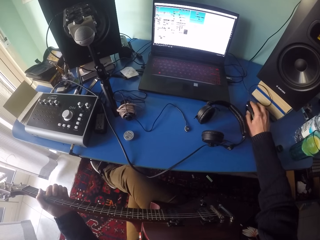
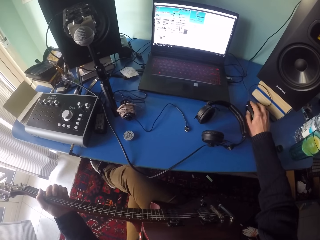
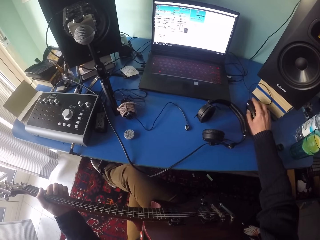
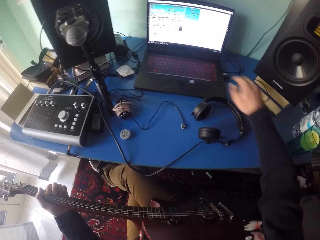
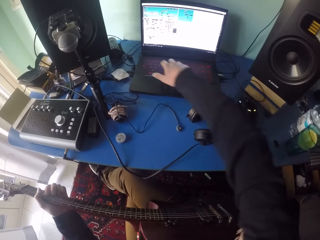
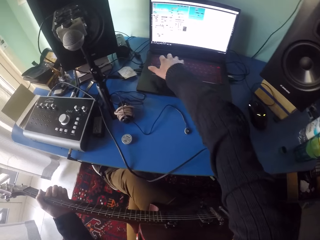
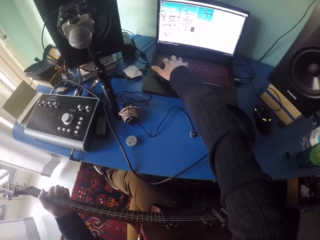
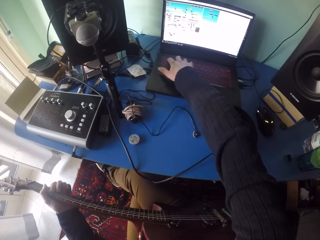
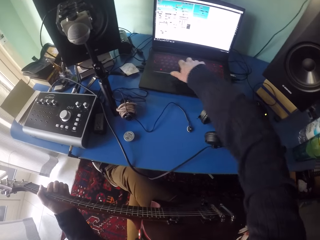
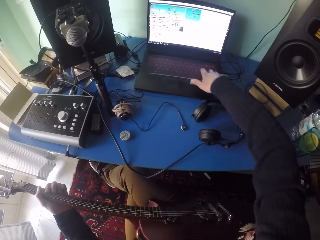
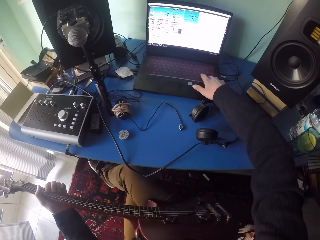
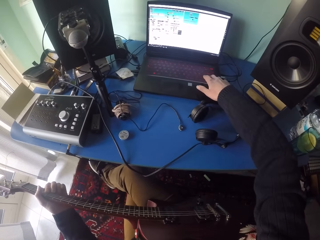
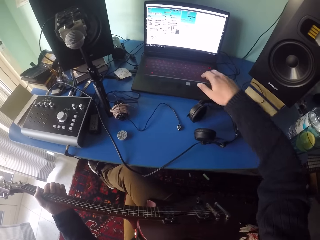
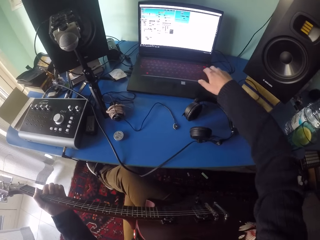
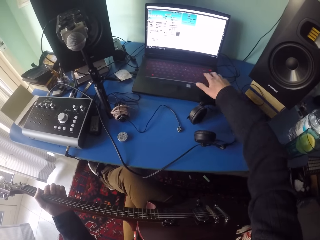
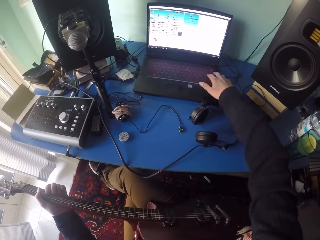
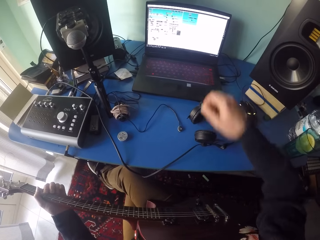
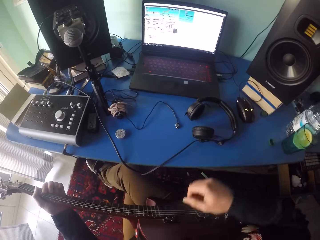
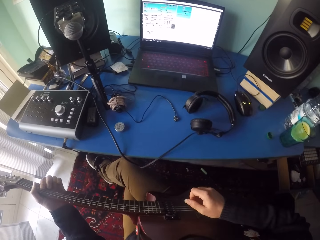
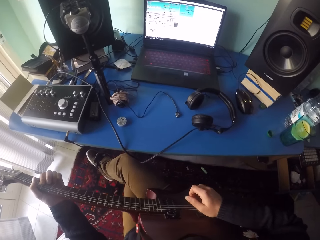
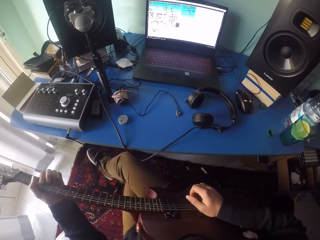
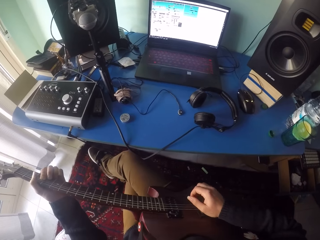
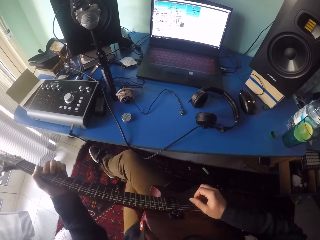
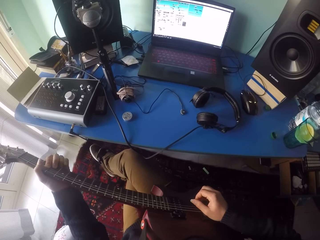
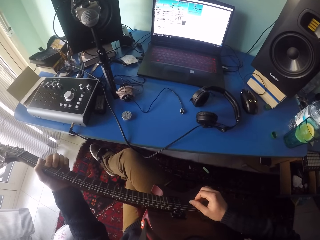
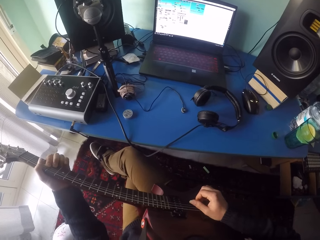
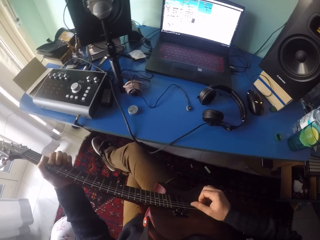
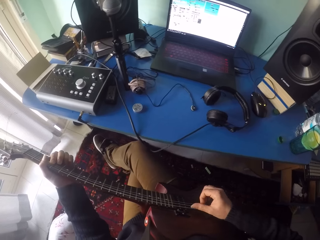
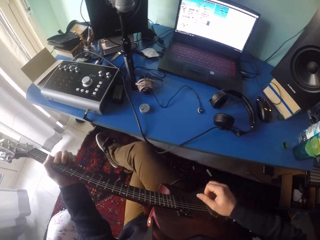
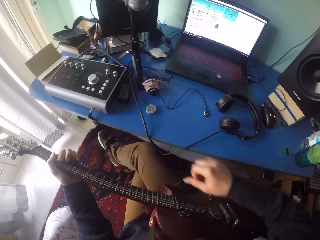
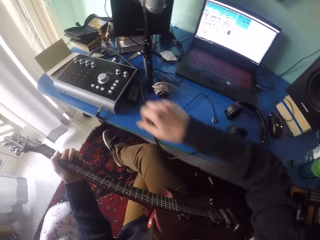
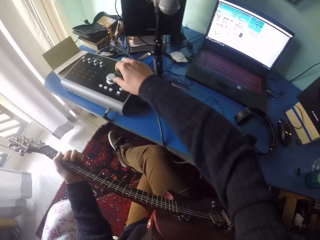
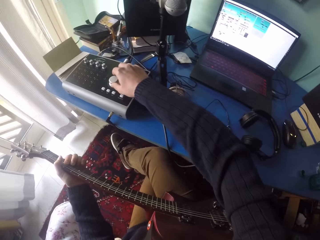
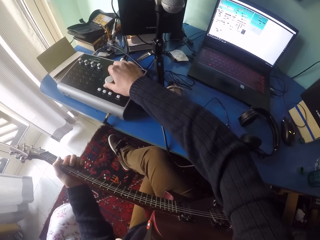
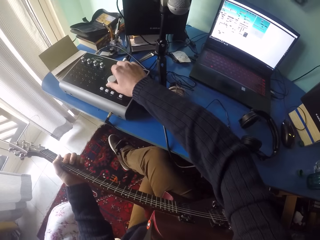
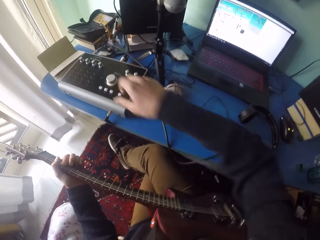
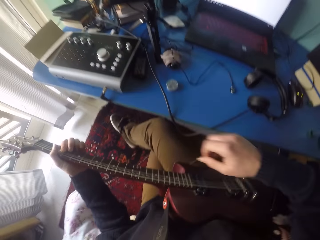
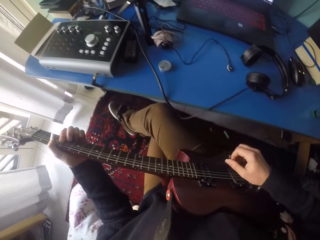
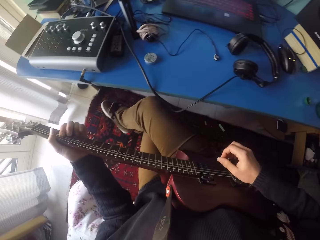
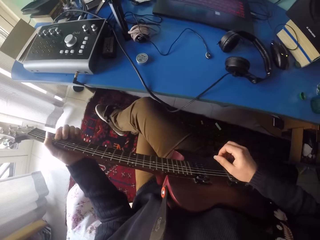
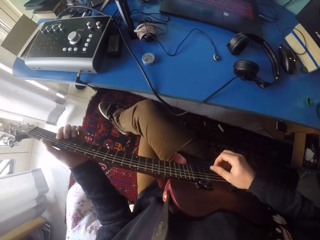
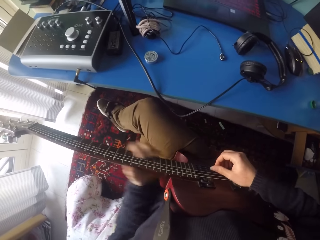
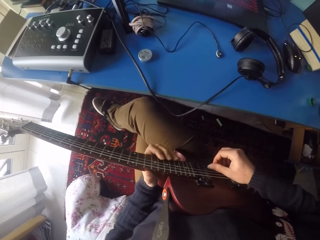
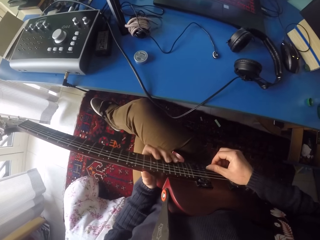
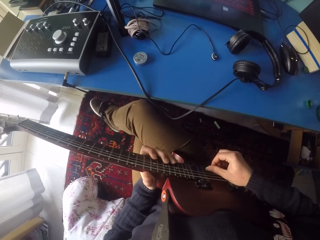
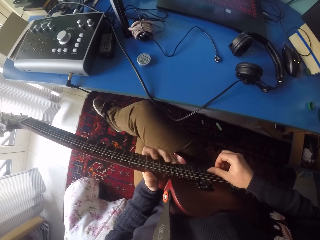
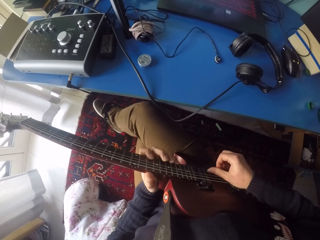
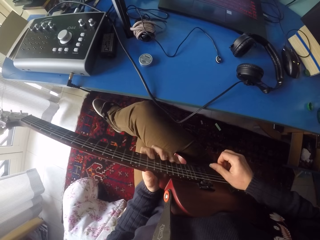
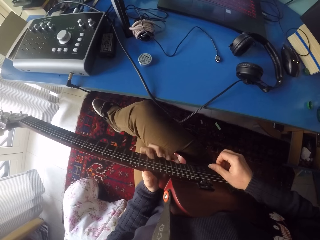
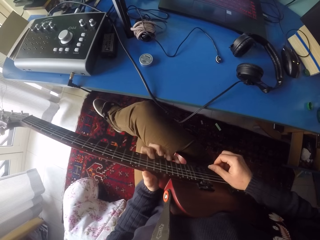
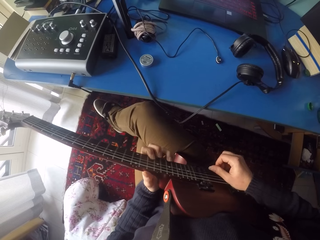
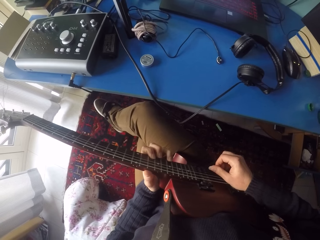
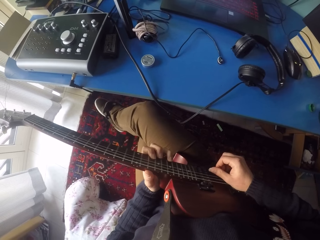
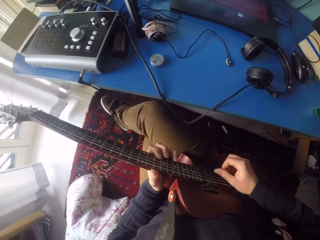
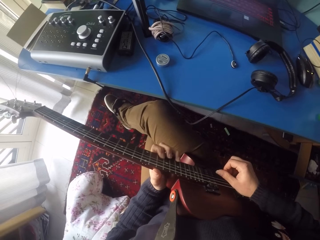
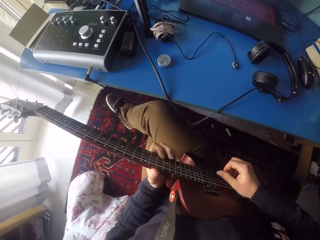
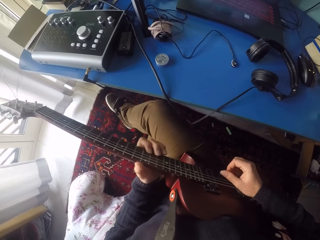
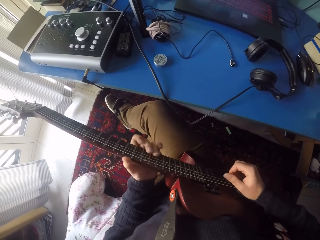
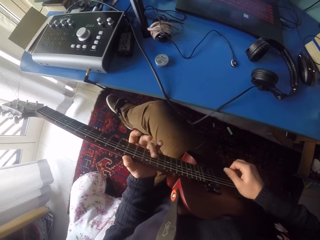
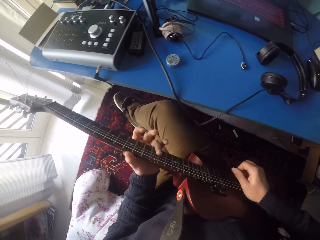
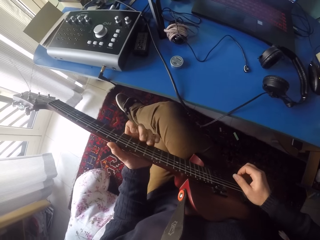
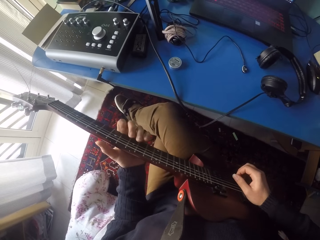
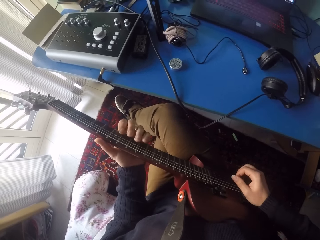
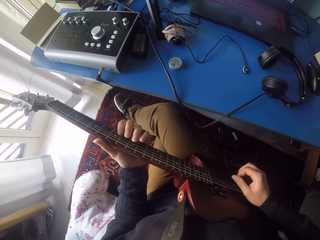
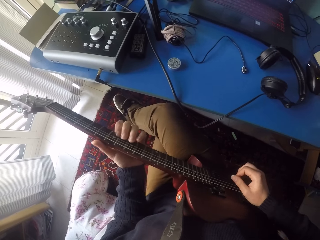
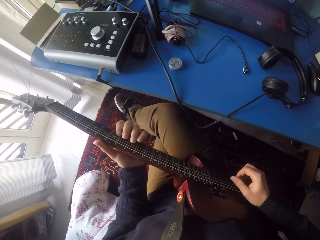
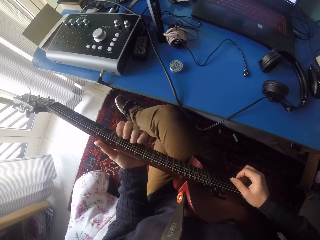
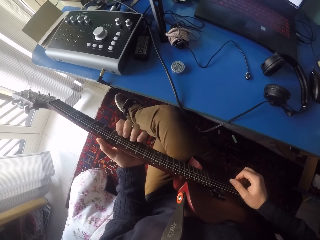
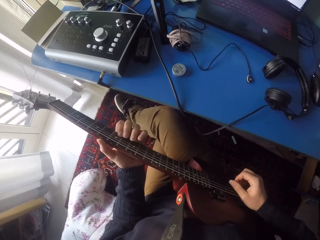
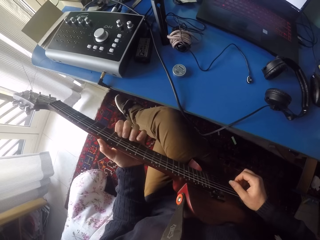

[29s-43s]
The camera wearer removes his right hand from the mouse. He touches the laptop keyboard with his right hand. He clicks the keyboard. He removes his right hand from the laptop keyboard. He plays the guitar. He removes his right hand from the guitar. He adjusts the volume control with his right hand. He stops playing the guitar. He removes his right hand from the volume control knob. He plays the guitar.

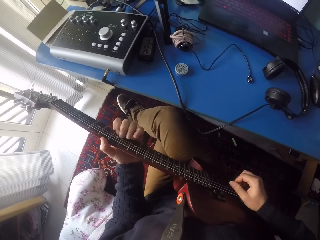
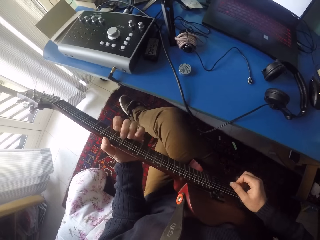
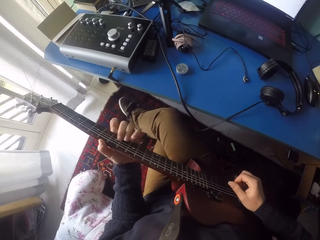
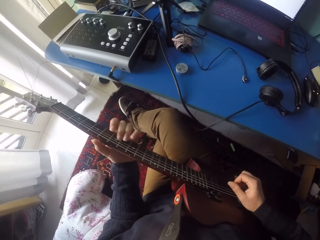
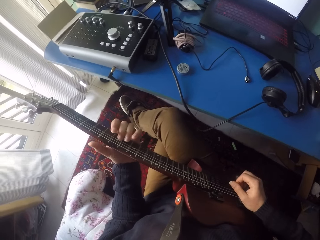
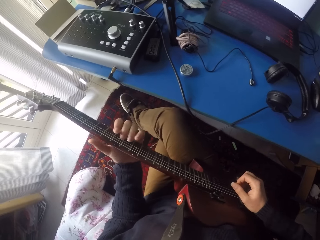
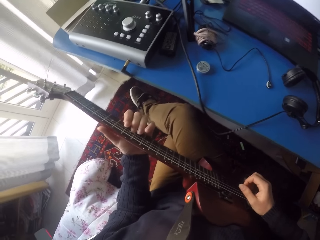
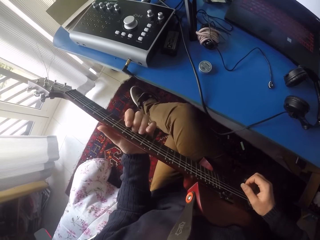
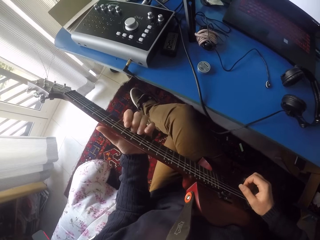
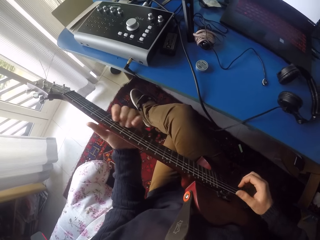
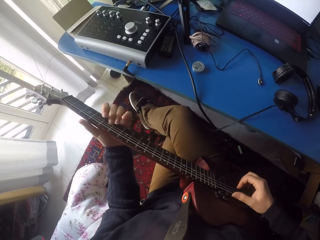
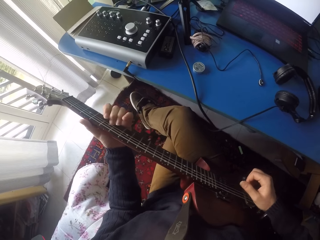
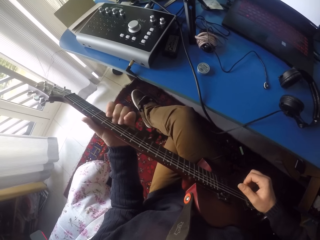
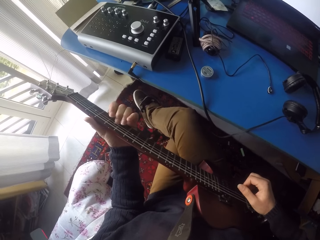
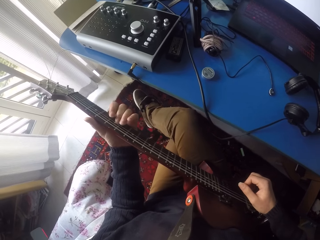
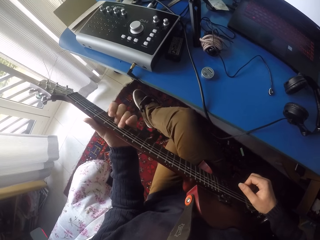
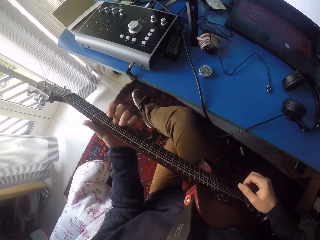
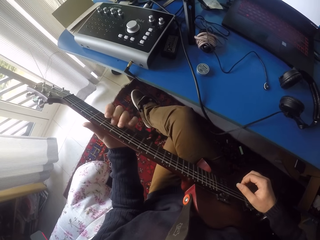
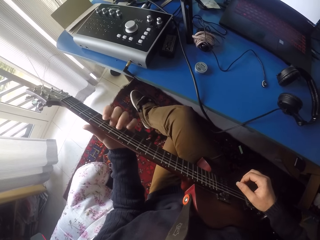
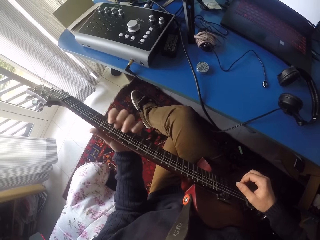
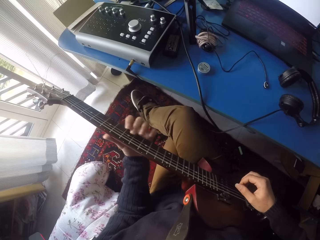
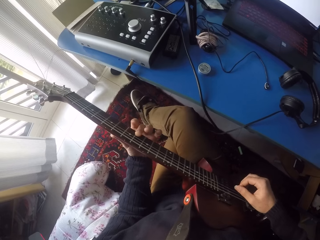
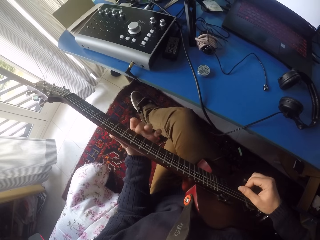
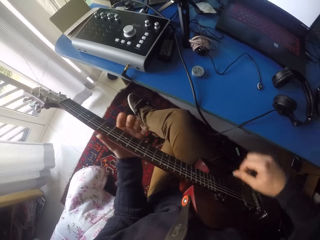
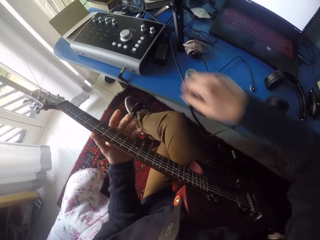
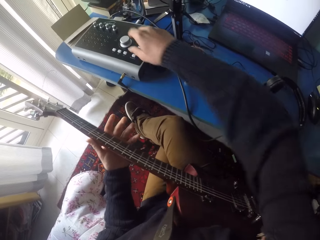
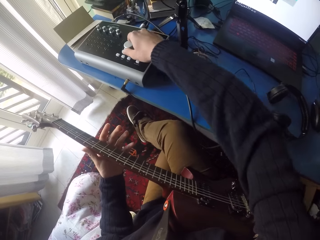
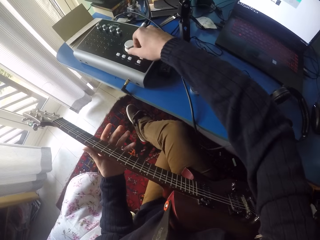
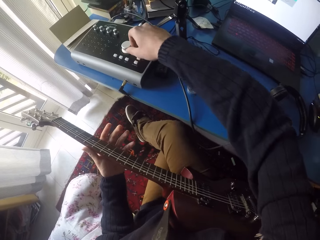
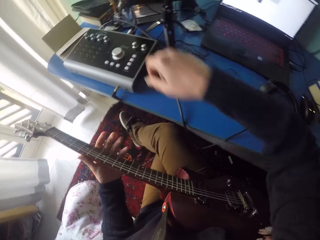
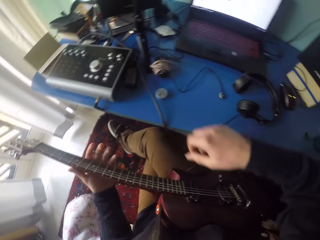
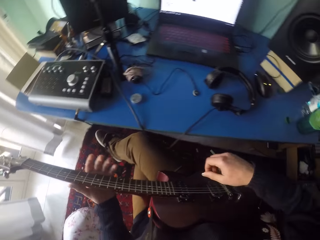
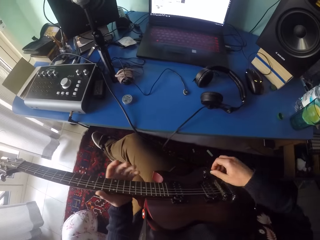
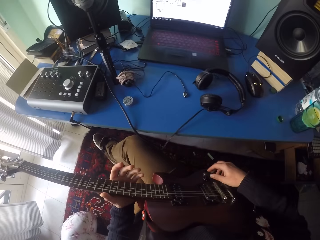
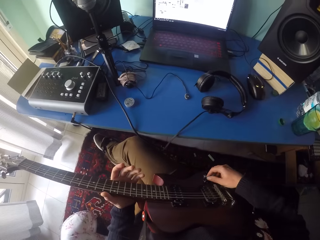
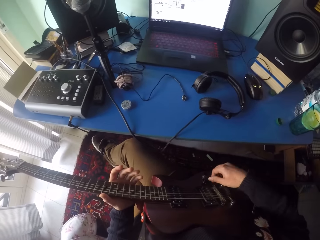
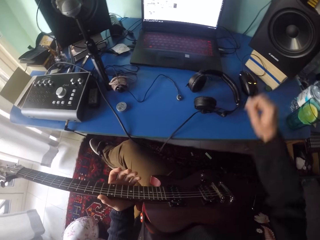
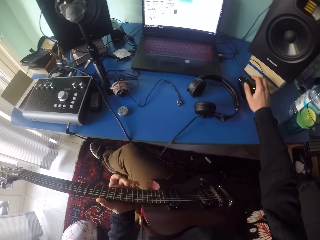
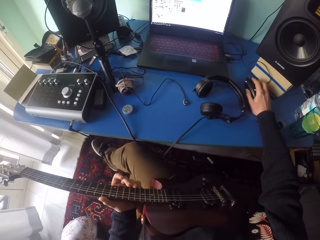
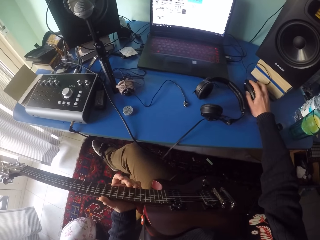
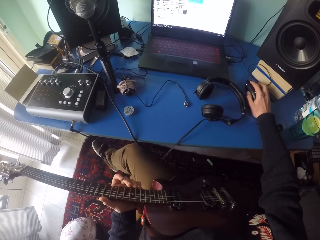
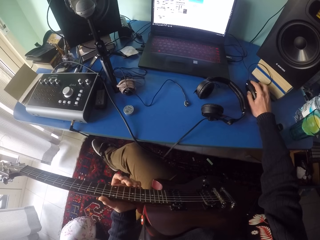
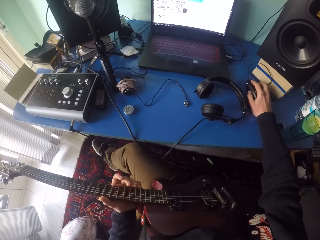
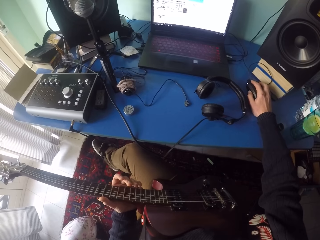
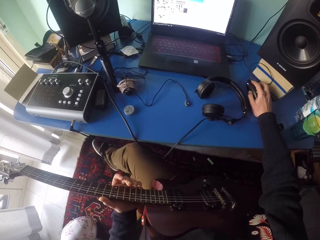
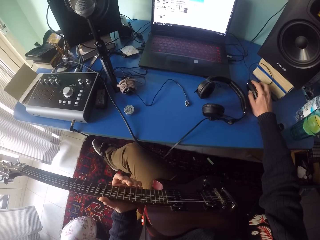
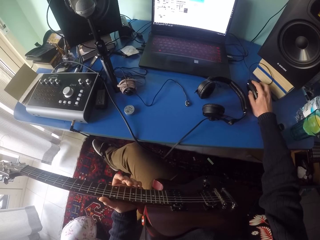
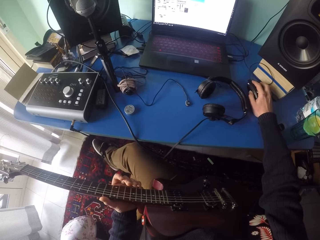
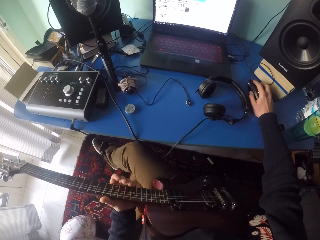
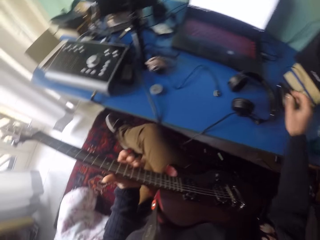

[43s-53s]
The camera wearer stops playing the guitar and removes his right hand from the guitar. He adjusts the volume control with his right hand. He removes his right hand from the volume control knob. He touches the volume control knob with his right hand. He removes his right hand from the guitar. He touches the mouse with his right hand. He uses the mouse.
